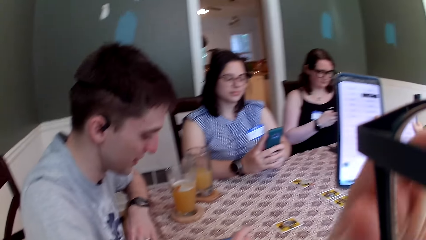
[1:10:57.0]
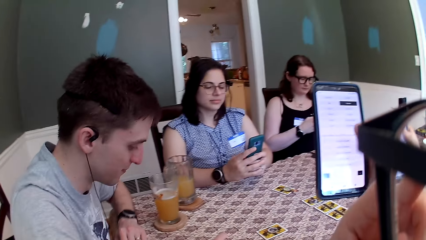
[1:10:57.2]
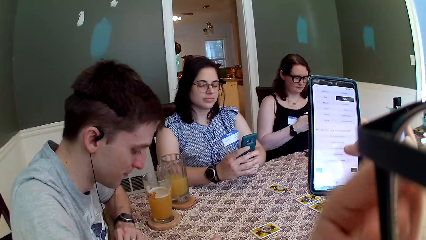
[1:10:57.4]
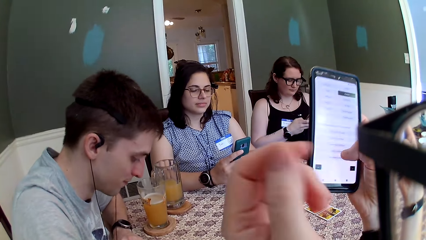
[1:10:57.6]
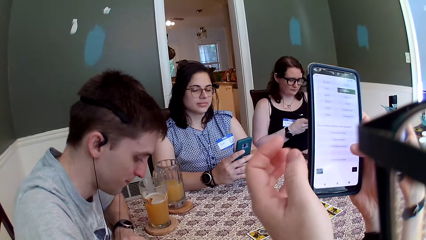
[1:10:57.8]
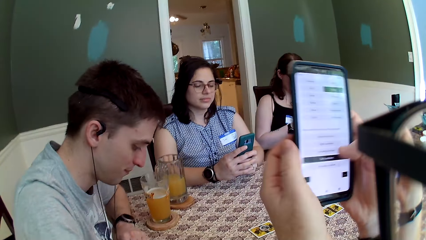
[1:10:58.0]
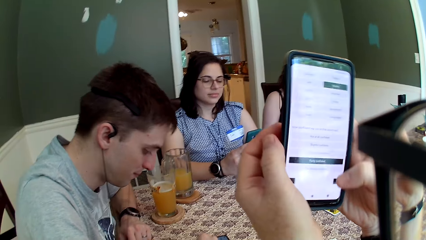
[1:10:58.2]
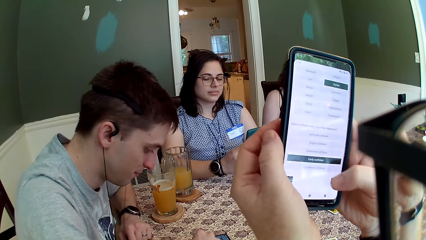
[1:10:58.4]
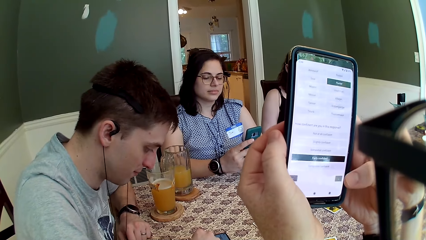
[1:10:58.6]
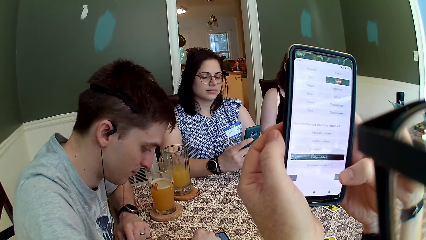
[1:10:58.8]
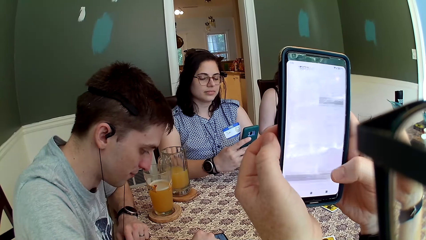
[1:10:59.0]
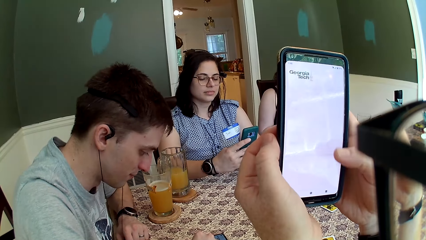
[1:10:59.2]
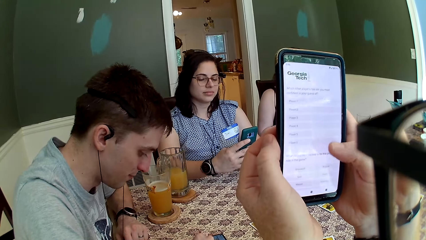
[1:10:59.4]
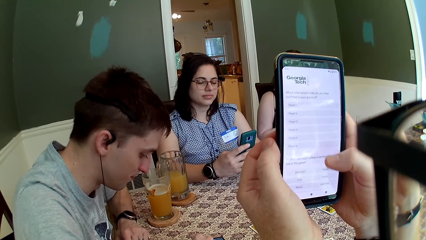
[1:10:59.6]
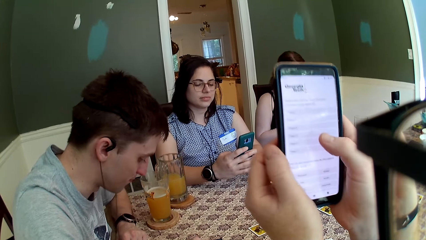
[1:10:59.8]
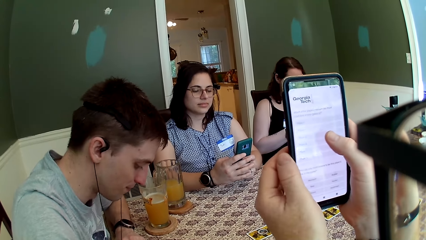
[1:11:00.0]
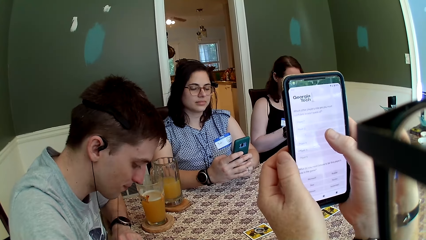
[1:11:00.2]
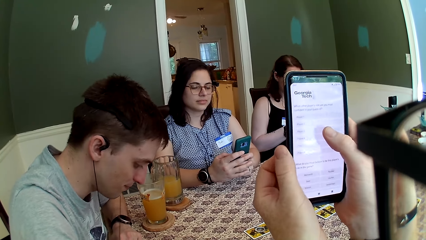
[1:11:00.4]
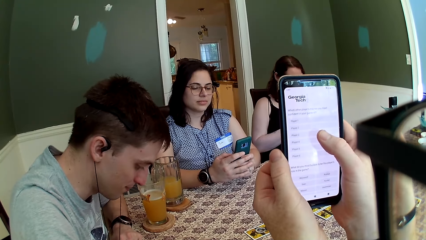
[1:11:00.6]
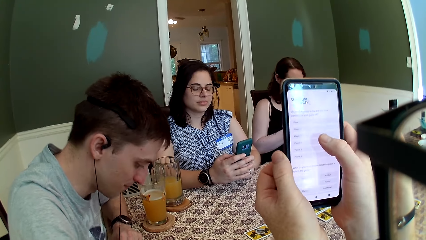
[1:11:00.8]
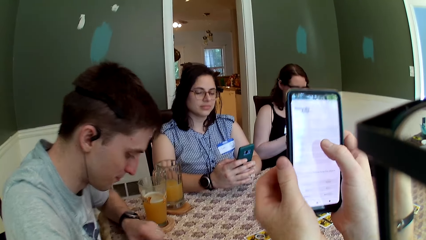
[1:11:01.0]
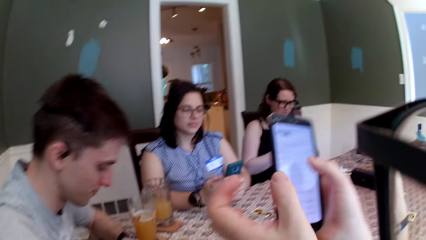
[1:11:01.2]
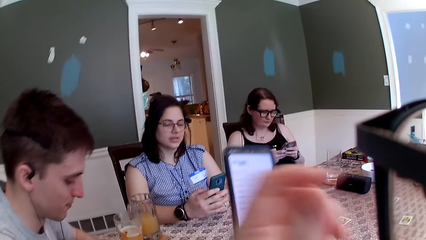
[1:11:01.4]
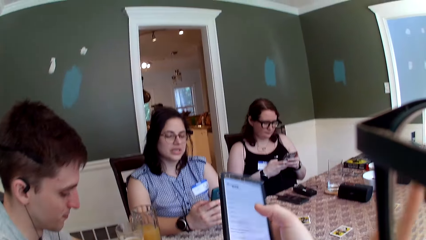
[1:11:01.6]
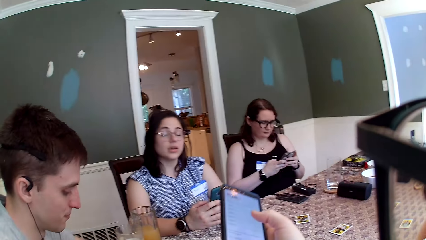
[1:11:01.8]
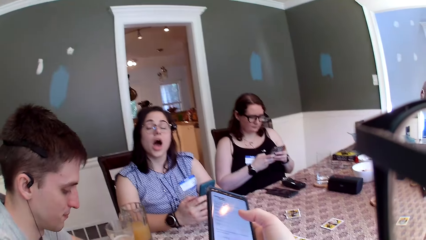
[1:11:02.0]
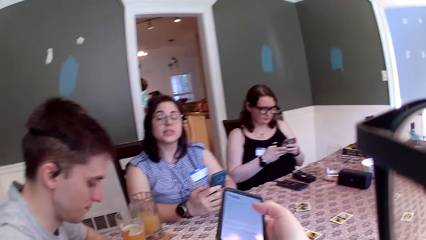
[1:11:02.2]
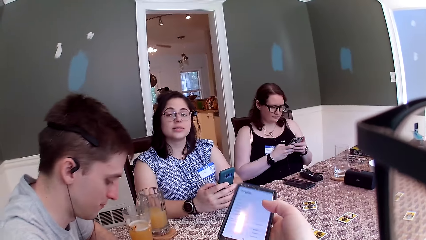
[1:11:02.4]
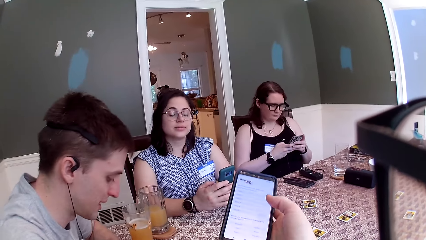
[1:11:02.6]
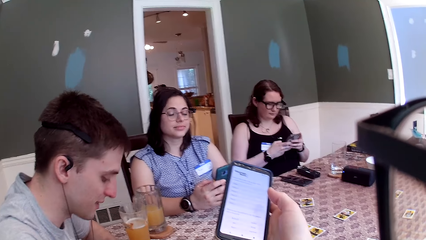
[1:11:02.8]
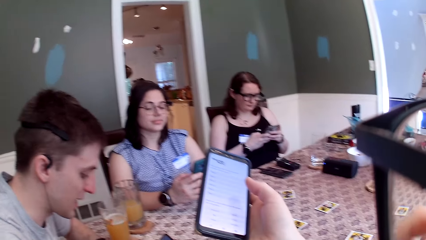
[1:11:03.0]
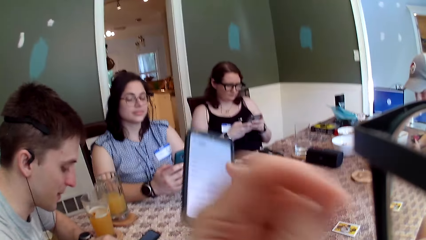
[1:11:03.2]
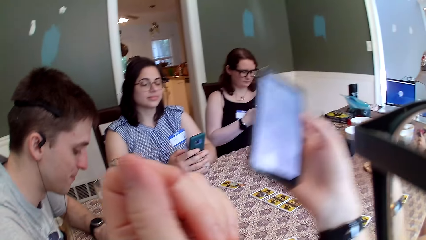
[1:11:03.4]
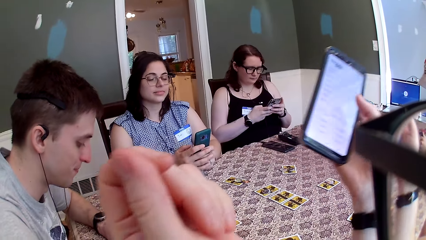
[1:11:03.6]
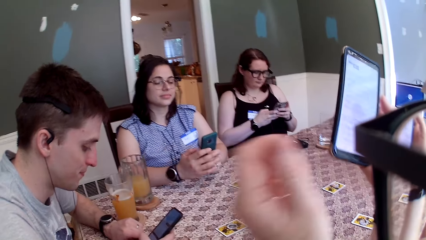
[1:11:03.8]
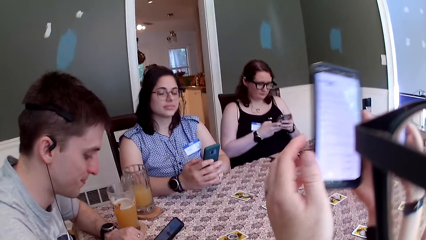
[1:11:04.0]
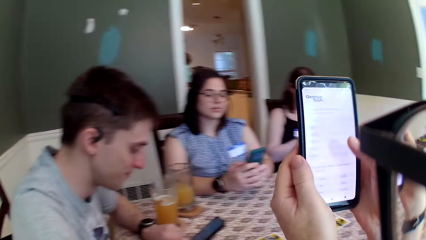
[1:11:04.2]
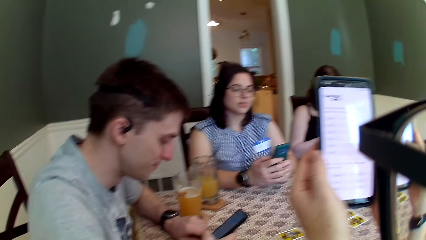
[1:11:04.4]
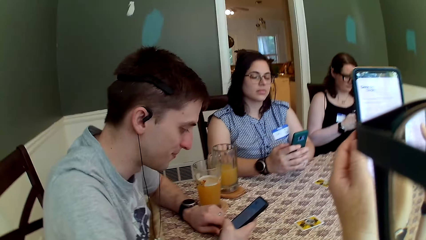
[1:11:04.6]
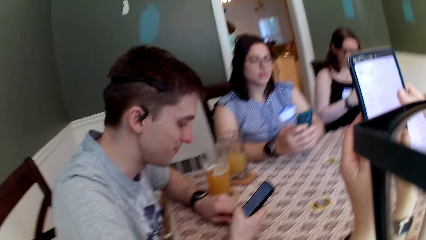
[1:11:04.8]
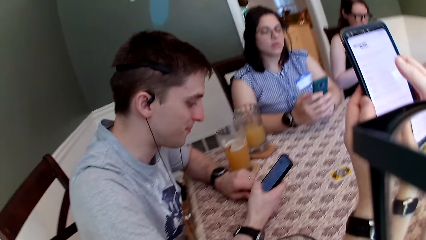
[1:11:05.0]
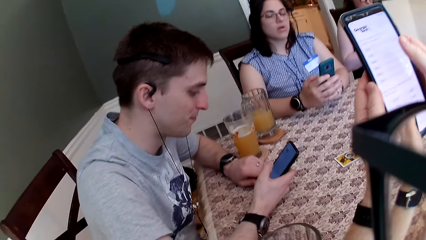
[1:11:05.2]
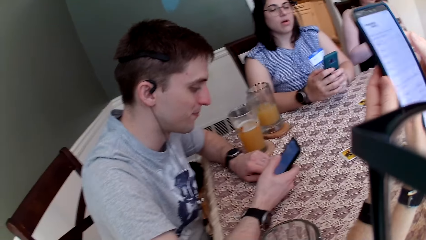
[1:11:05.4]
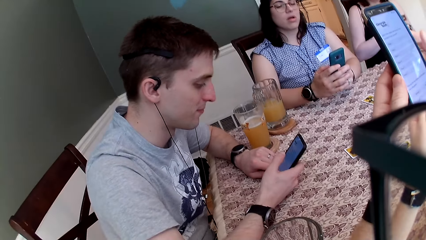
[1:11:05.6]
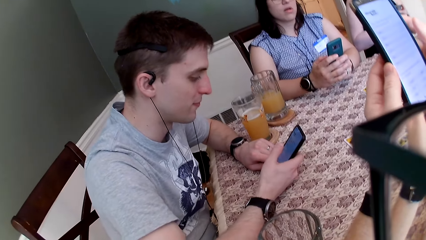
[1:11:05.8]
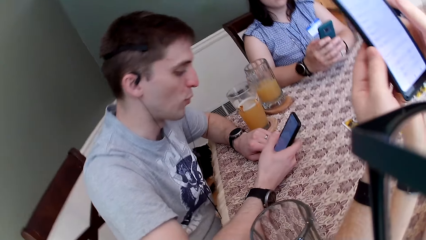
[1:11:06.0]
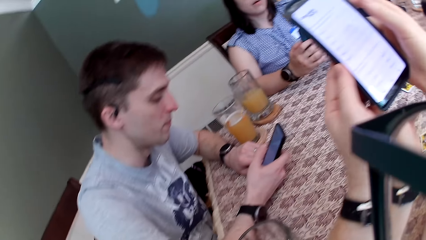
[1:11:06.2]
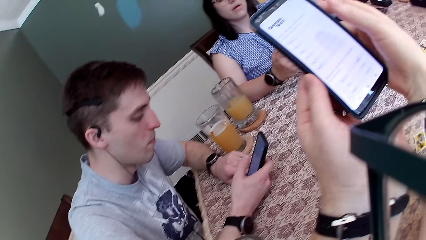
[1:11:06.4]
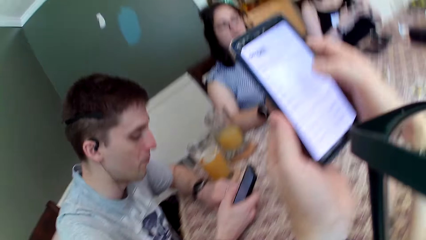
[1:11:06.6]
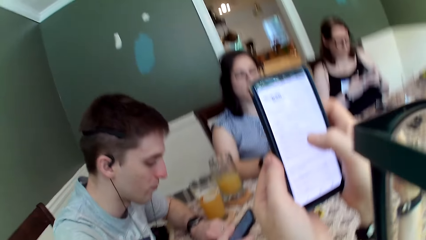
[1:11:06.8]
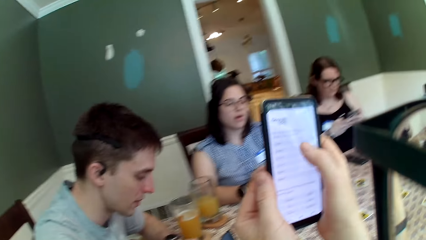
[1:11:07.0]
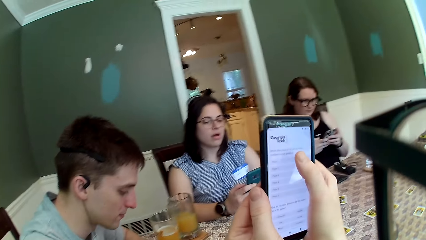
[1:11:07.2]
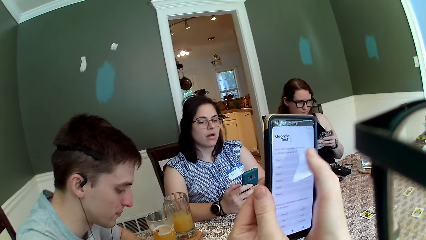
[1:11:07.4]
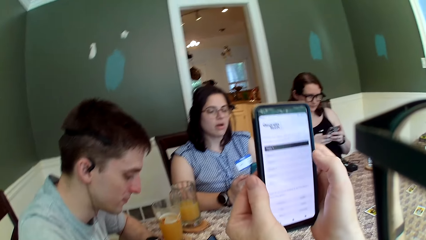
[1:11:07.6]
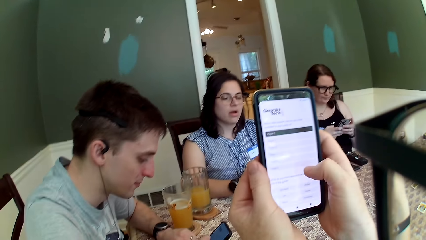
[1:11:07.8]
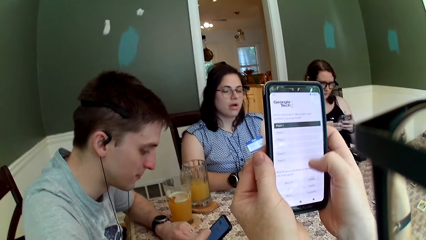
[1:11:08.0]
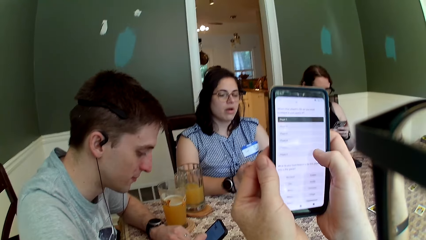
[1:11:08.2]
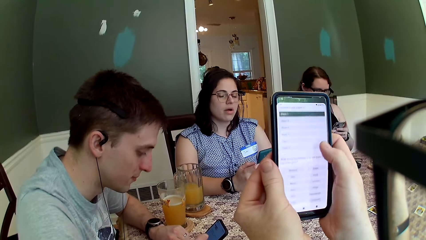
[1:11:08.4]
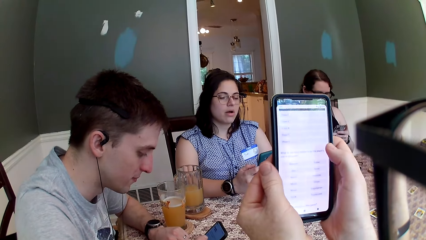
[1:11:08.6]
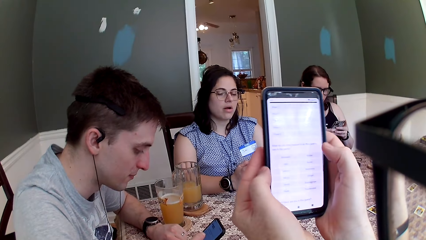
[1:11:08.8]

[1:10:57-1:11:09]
A man picks the phone from the table with his hands. The ladies, the man and the camera wearer scroll the phone.

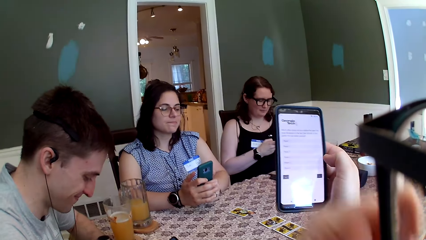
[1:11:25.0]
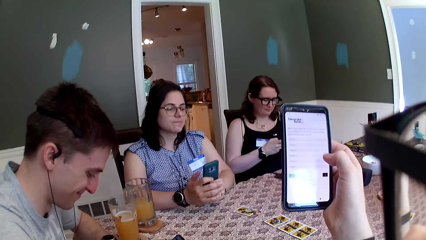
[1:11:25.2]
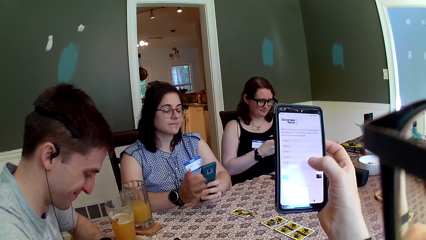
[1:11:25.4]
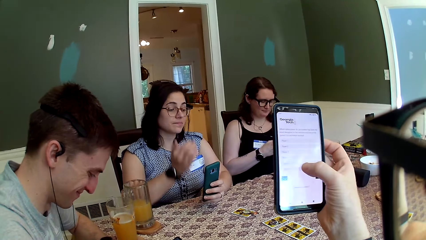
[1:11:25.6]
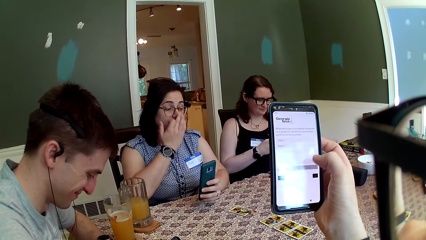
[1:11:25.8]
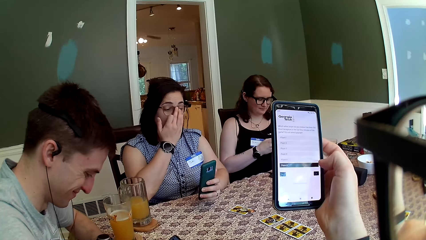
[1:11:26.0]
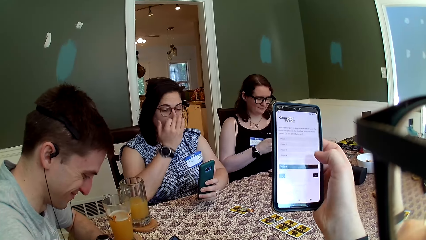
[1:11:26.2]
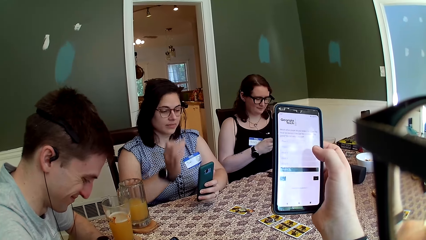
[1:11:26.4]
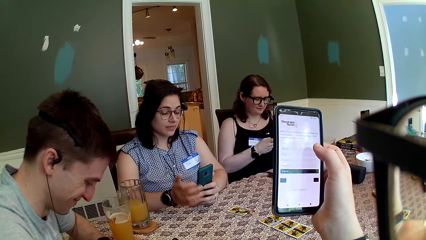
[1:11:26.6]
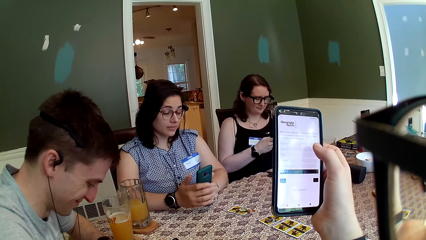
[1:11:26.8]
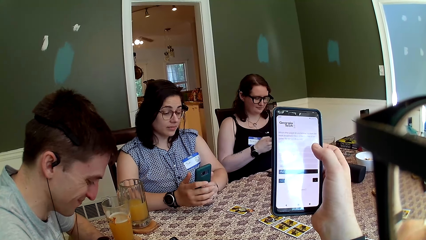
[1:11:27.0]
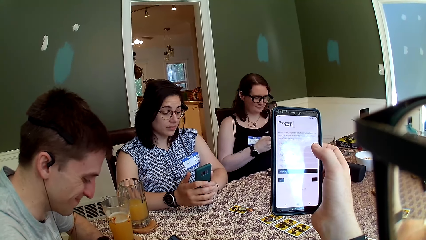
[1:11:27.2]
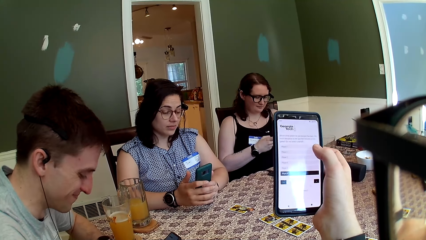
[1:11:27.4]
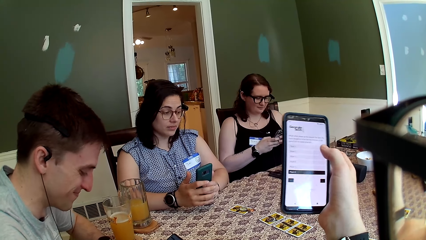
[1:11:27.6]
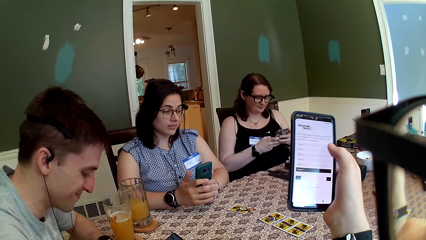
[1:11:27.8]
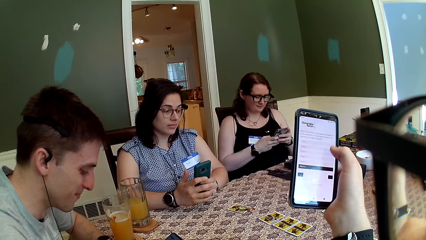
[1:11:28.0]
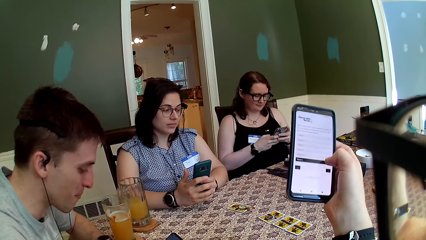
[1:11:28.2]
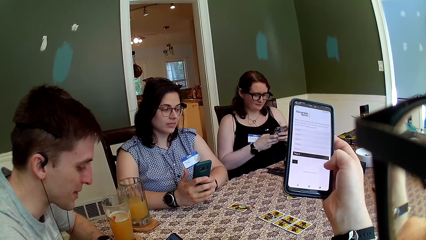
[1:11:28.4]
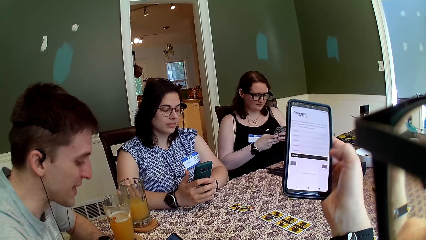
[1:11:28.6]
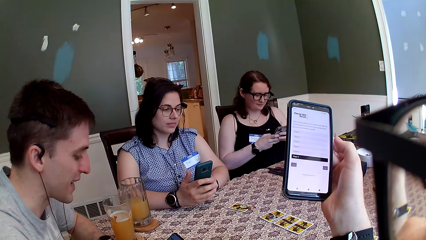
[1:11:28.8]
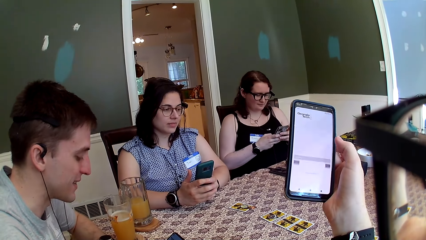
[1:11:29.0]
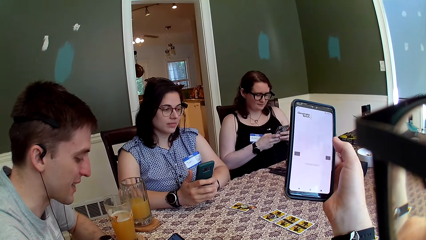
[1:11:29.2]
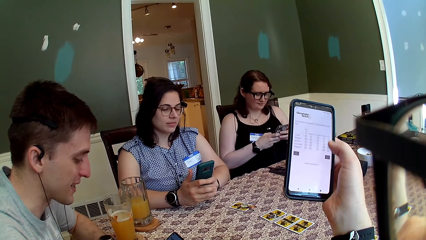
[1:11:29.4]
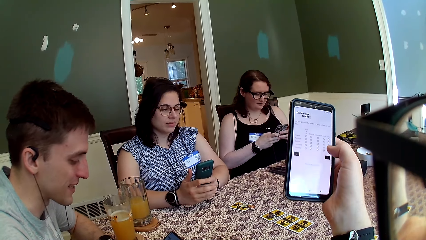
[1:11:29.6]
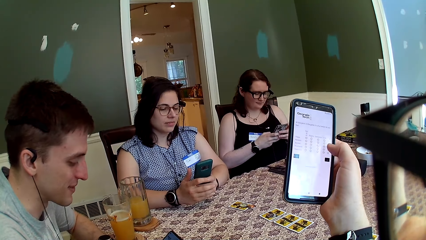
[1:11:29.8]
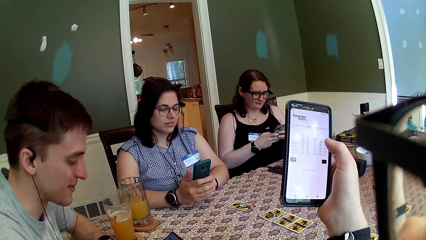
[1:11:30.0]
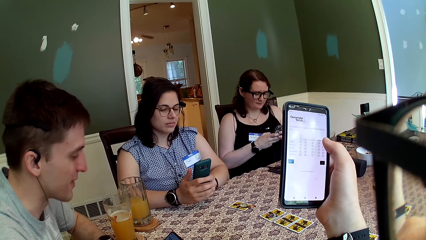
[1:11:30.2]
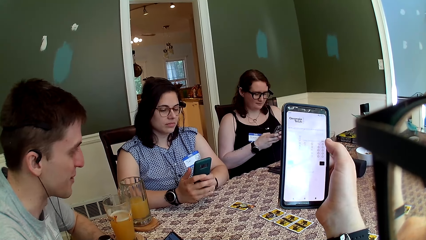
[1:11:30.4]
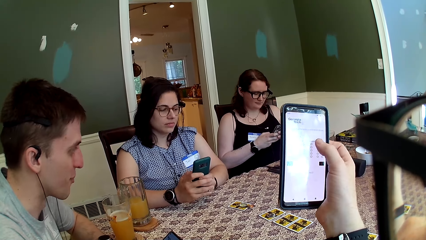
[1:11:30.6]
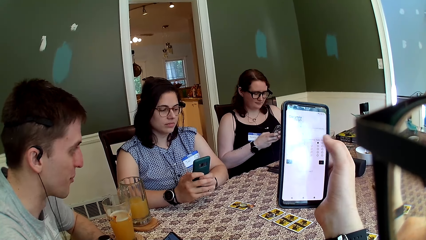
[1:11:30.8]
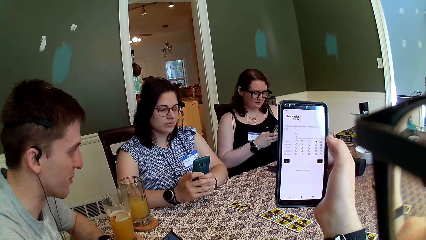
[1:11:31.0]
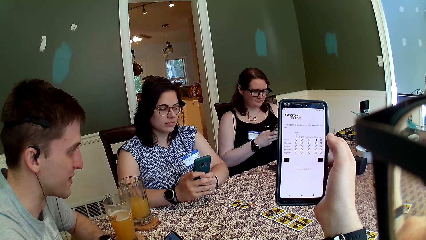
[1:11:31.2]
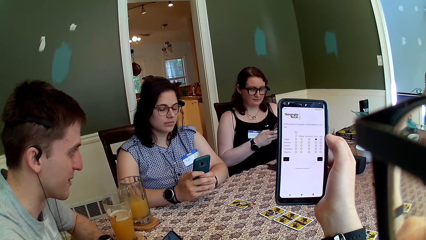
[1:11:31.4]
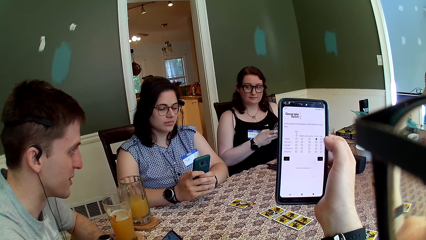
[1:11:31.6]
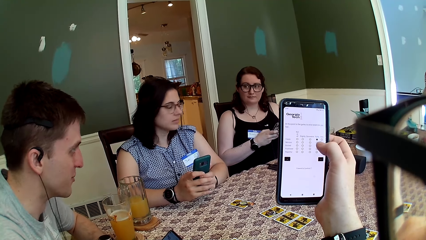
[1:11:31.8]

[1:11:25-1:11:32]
A lady touches the face with the hand. A man converses with the group of people at the table.
